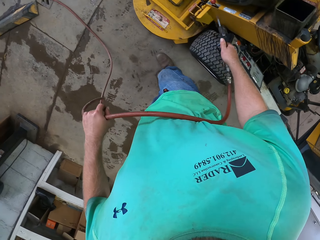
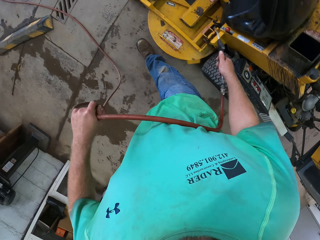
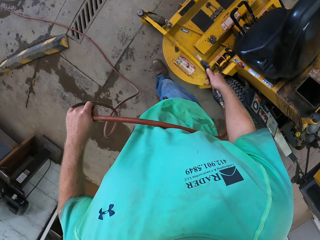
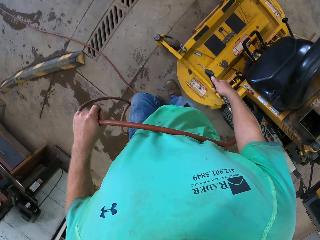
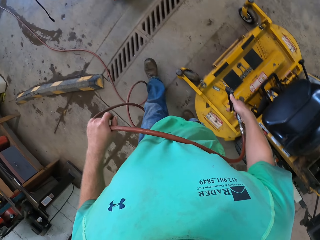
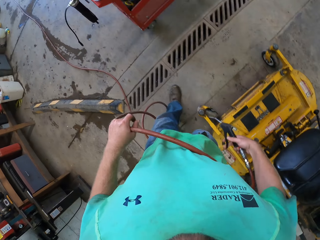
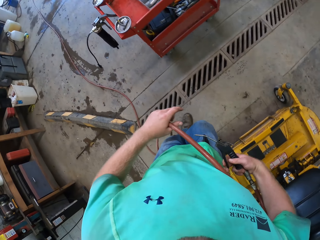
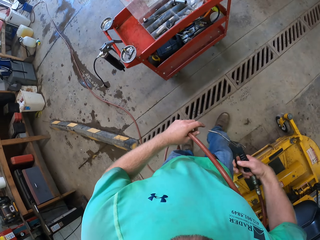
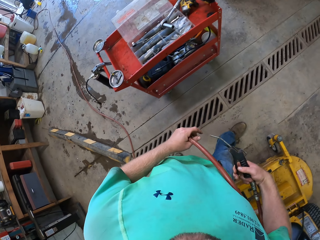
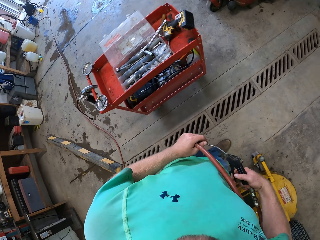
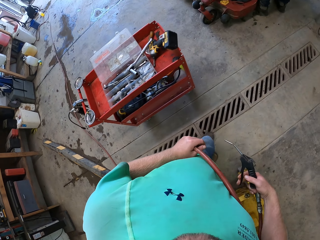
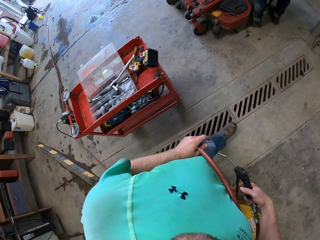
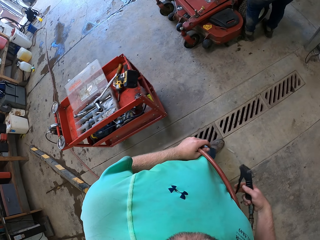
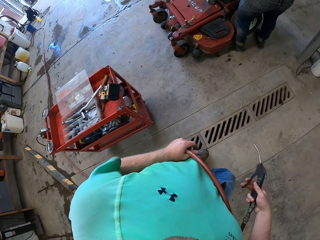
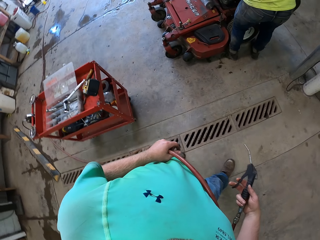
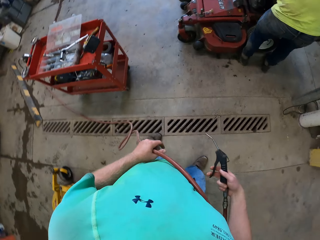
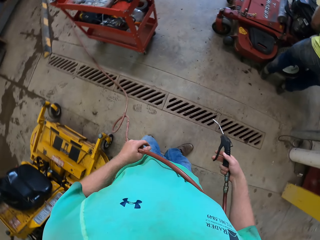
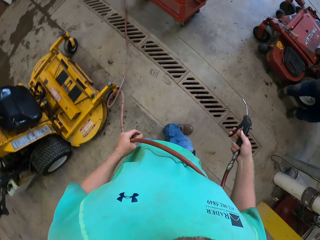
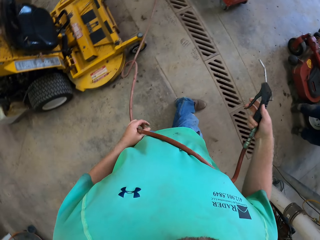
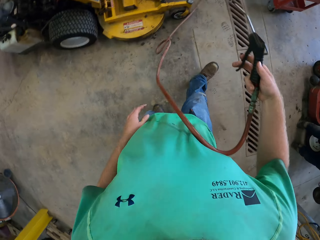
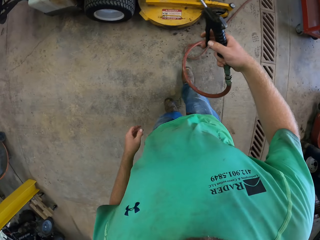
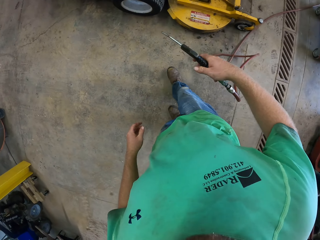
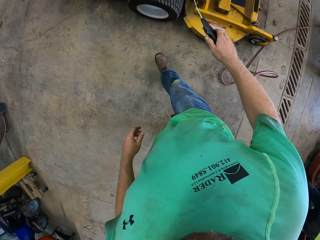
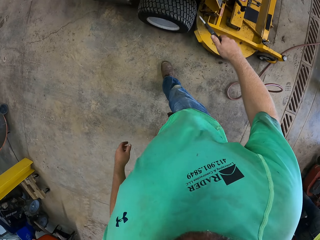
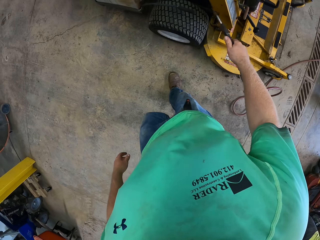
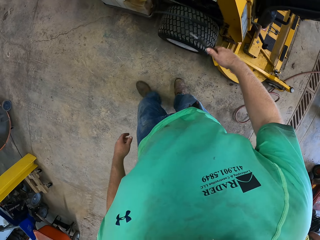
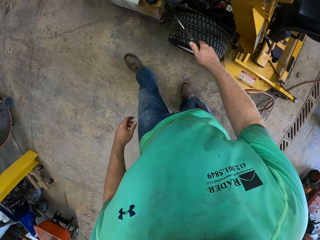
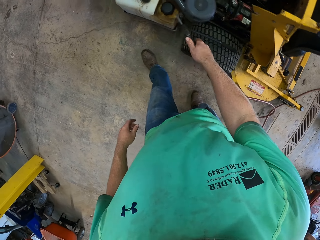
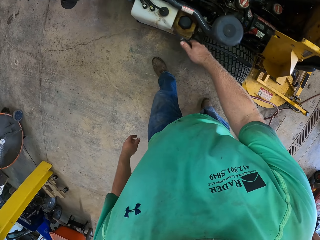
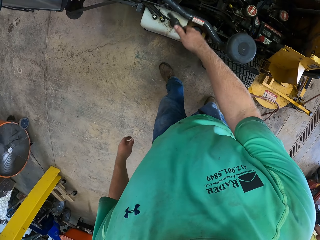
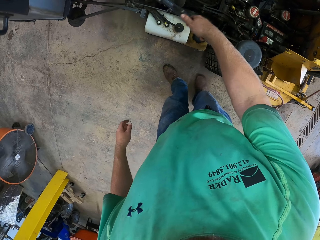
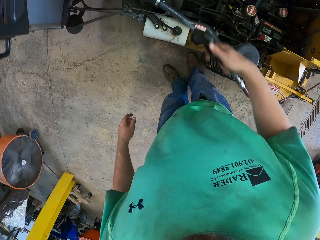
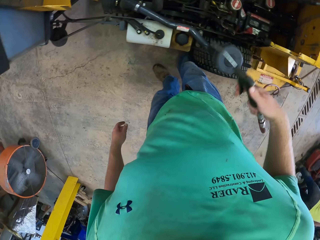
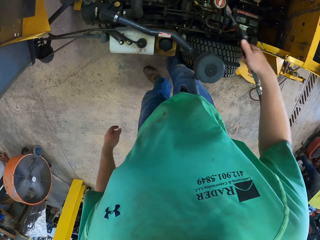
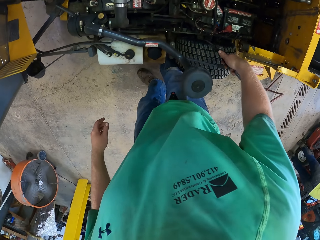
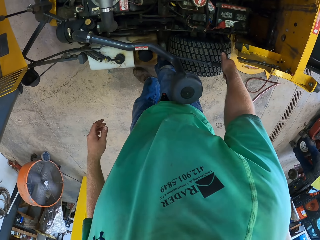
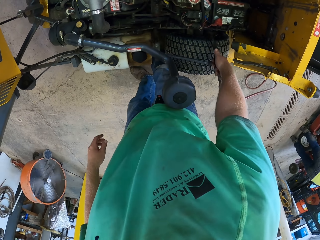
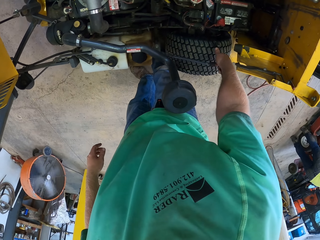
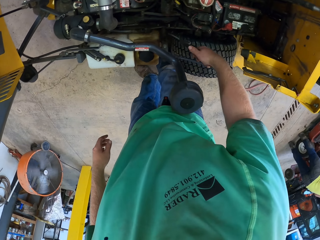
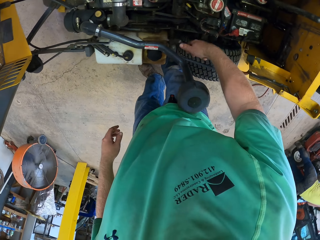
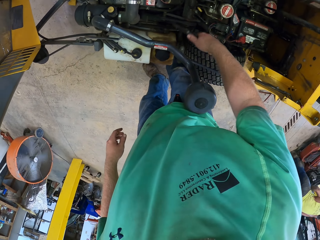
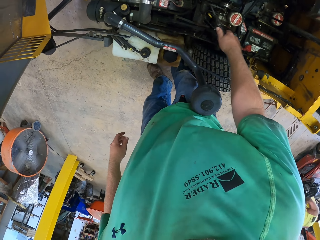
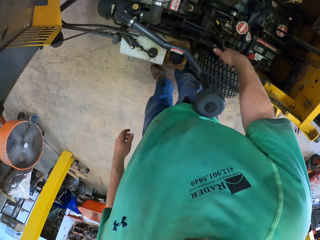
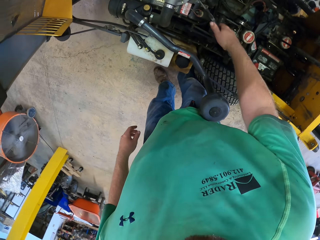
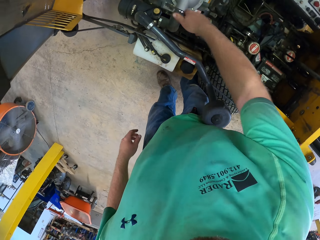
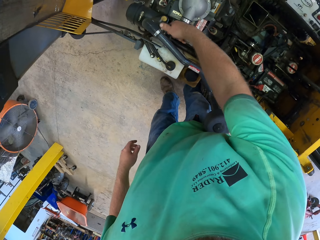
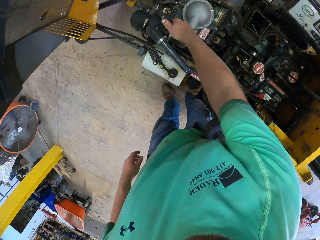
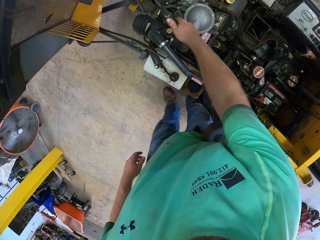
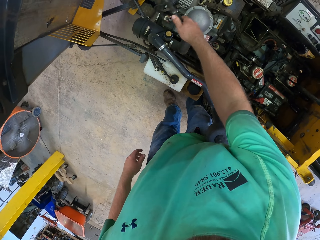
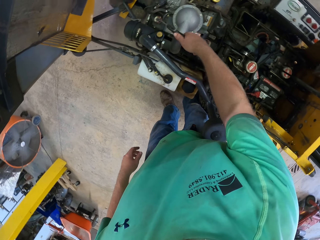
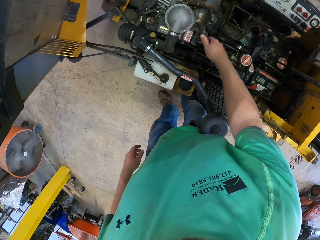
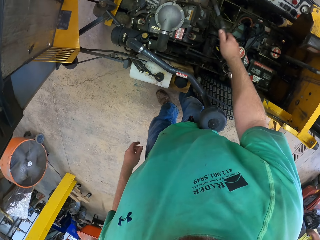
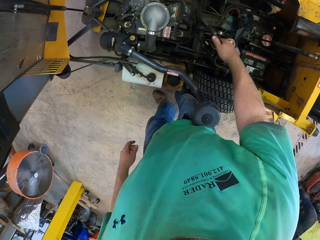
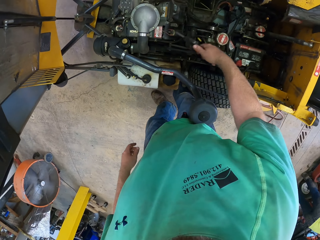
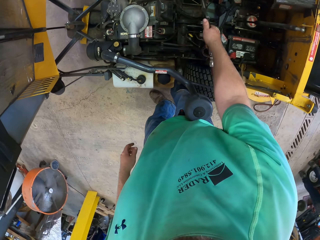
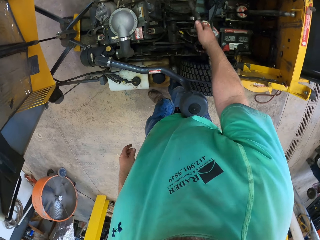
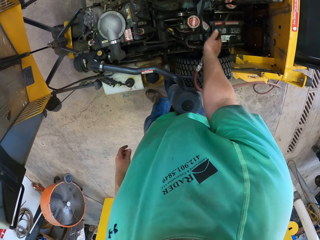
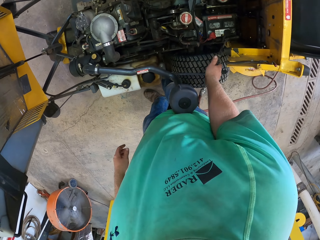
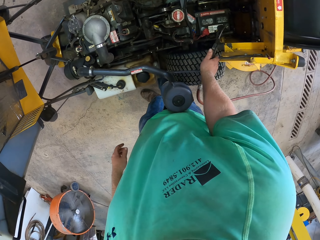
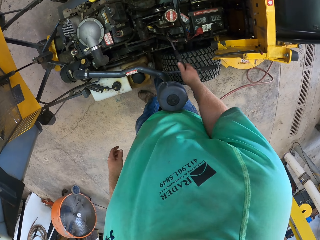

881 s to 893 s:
The camera wearer feels the pressure from the hose pipe. He blows the dust from the tractor. He sprays the engine of the lawn mower with the spray gun in his right hand.

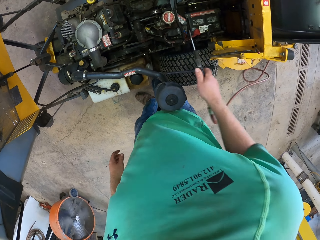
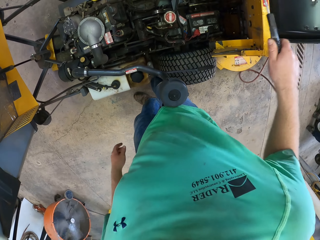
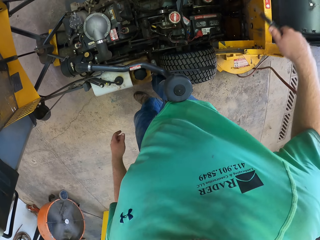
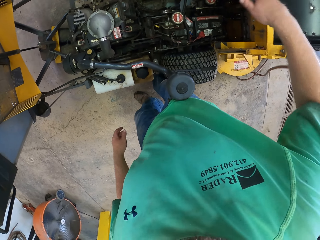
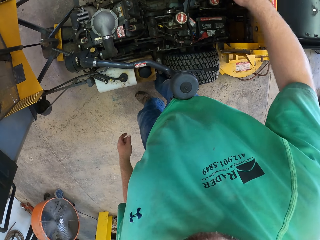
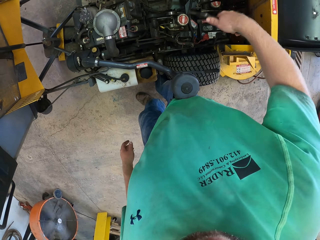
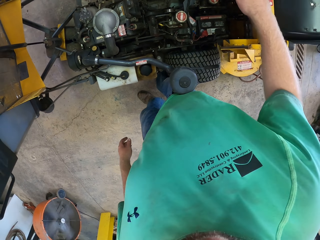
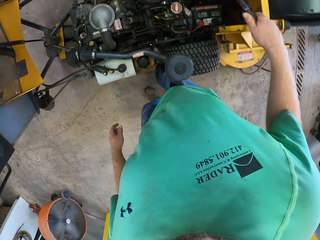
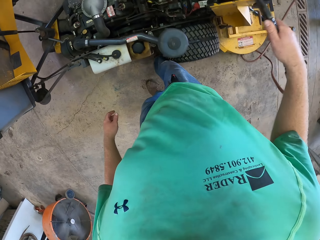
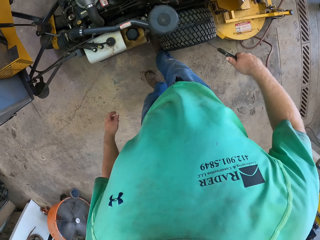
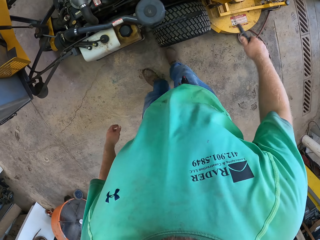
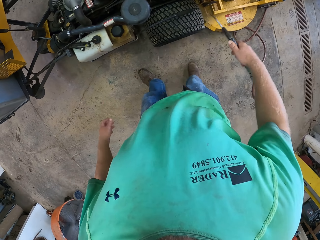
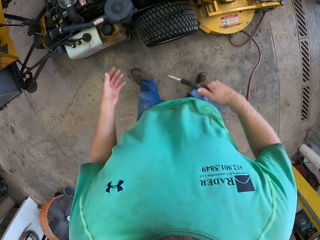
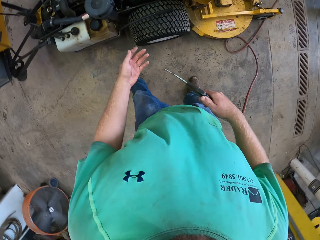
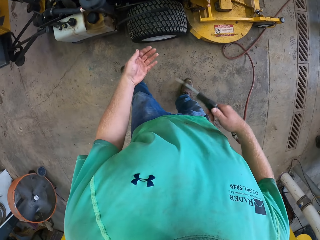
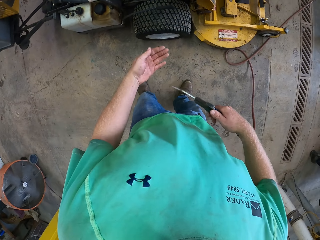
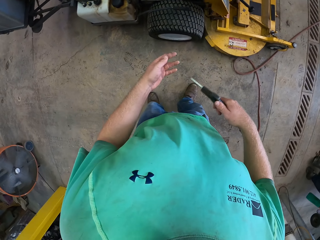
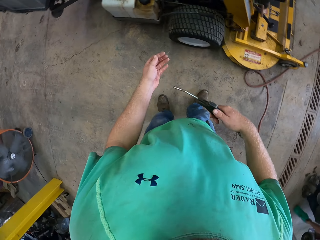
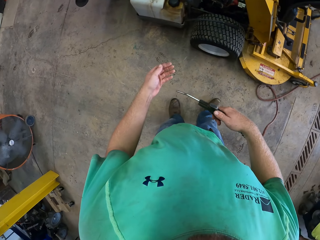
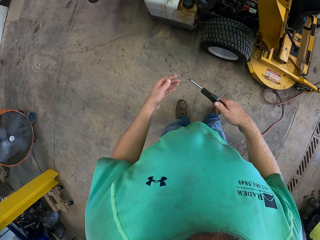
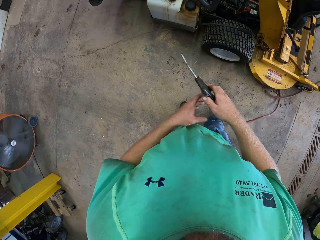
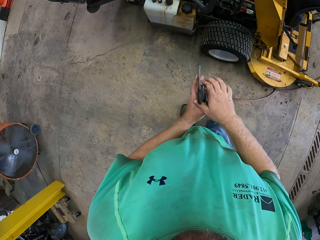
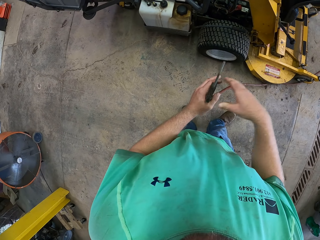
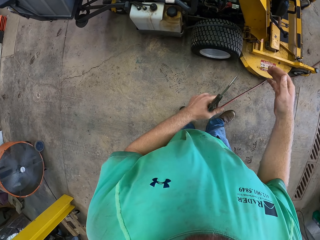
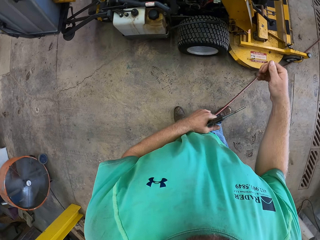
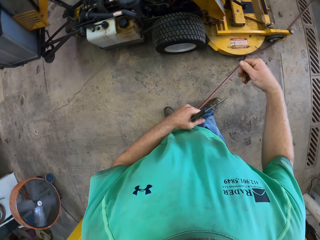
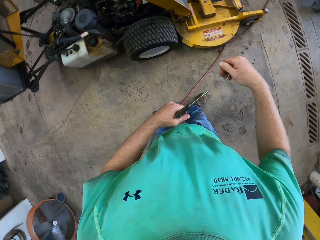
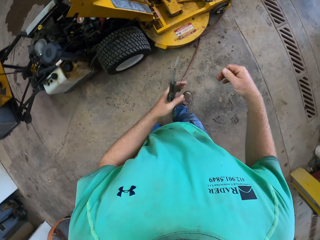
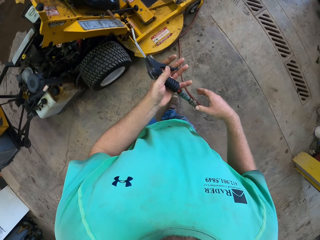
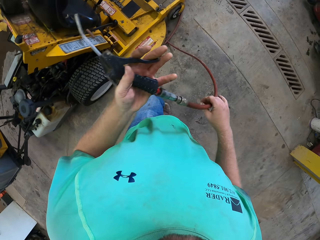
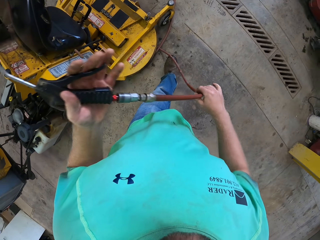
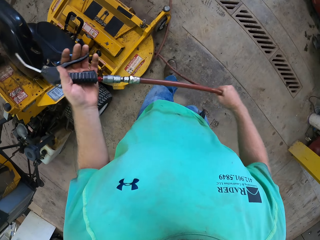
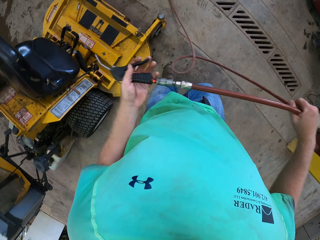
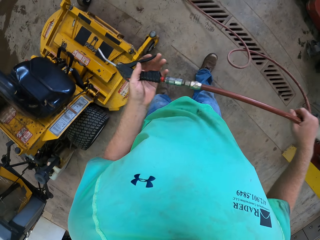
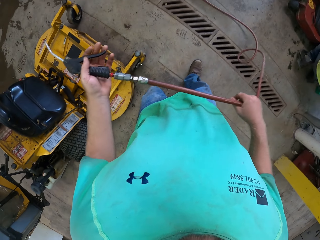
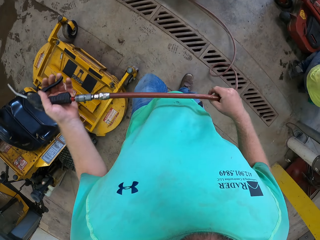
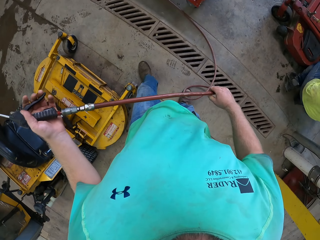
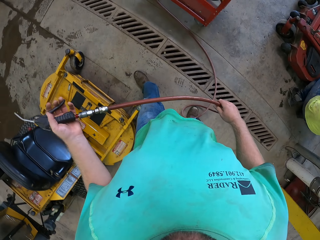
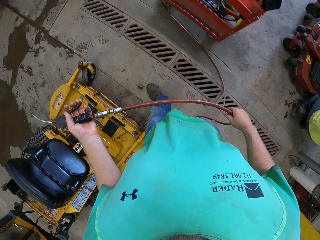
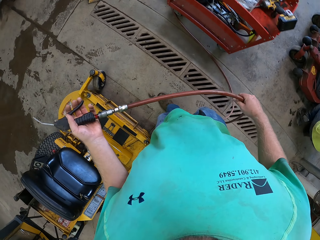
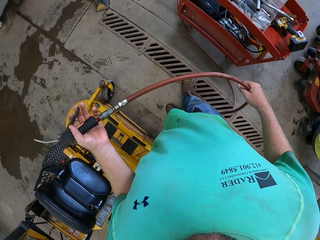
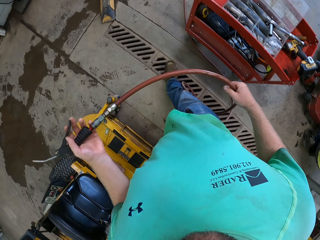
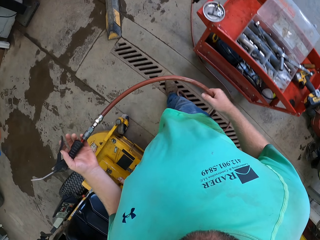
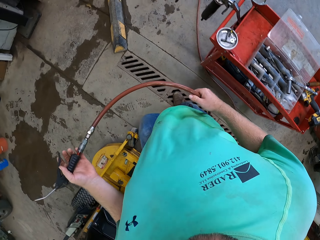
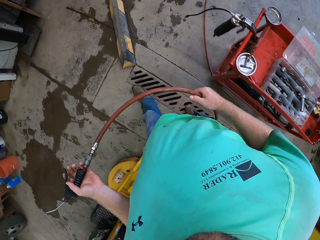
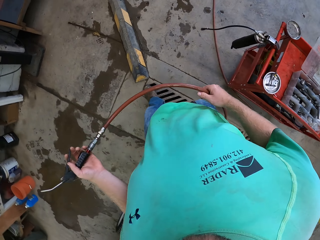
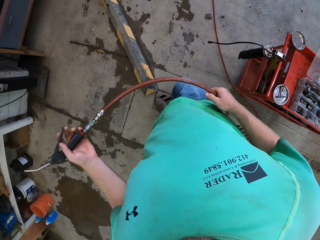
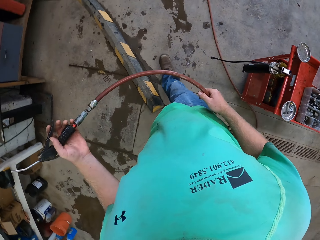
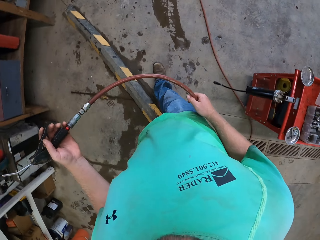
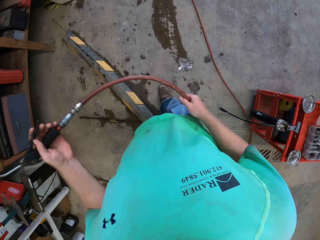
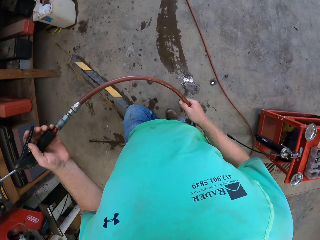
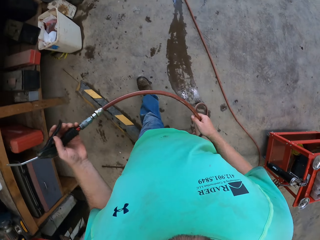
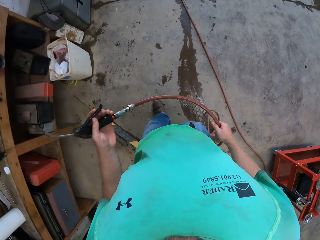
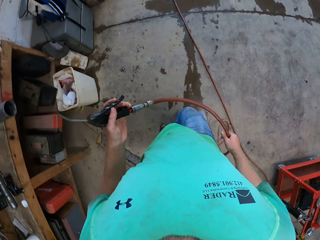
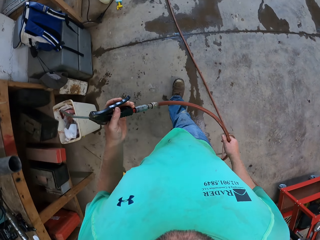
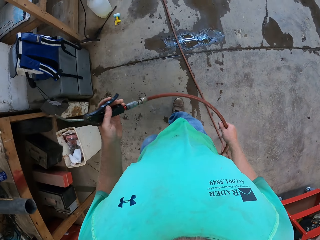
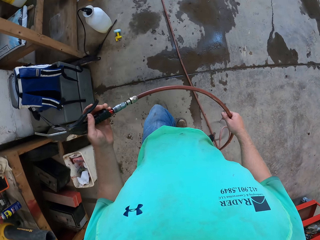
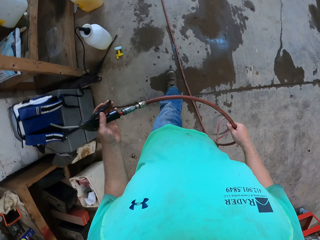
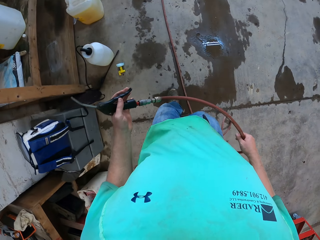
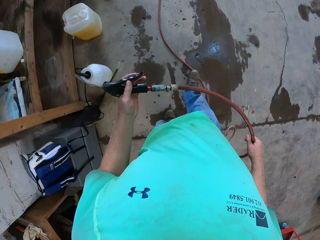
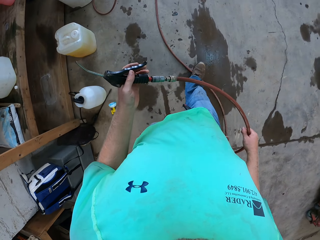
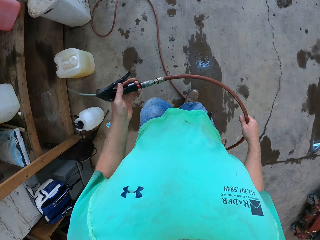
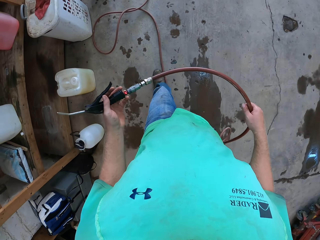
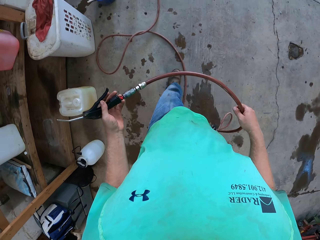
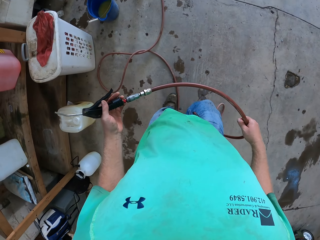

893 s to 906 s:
The camera wearer blows his hand. He sprays his left hand with the spray gun in his right hand. He passes the spray gun from his right hand to his left hand. He blows his hand. He walks to the end of the workshop with the spray gun in his left hand.
